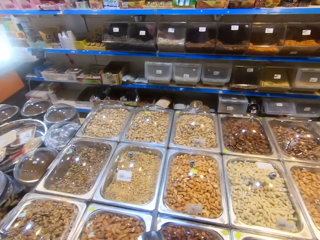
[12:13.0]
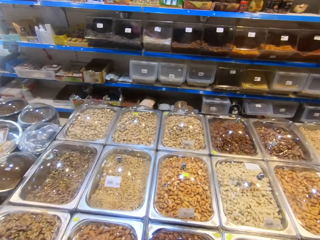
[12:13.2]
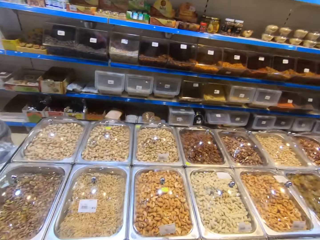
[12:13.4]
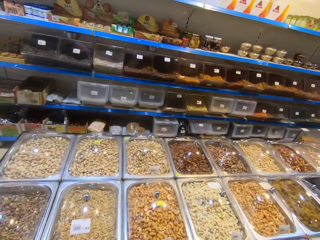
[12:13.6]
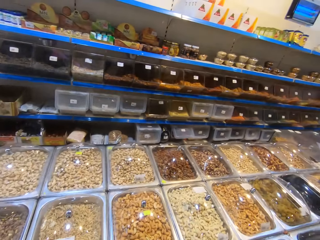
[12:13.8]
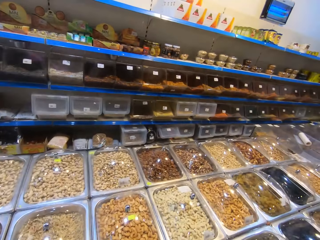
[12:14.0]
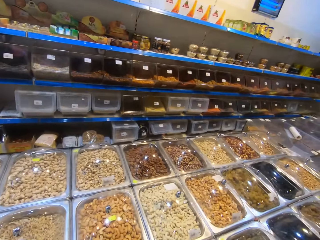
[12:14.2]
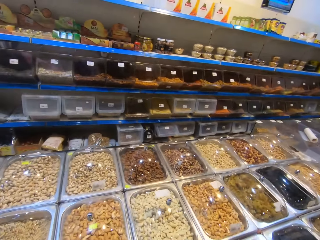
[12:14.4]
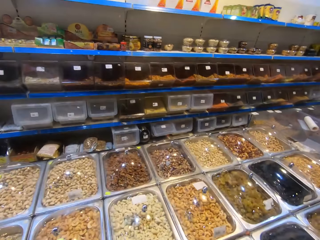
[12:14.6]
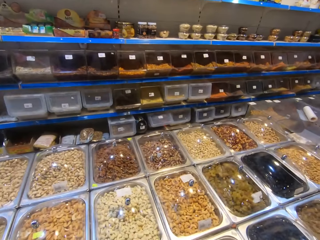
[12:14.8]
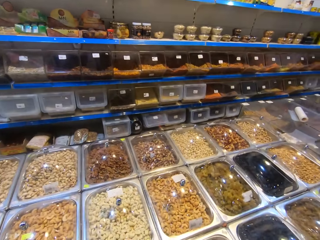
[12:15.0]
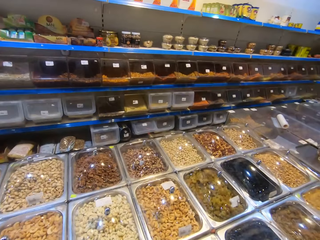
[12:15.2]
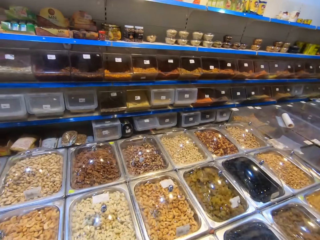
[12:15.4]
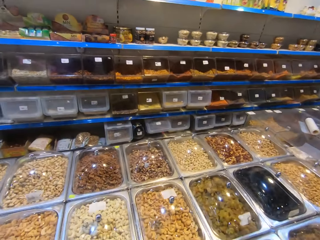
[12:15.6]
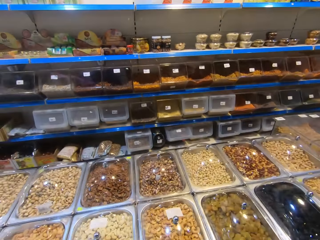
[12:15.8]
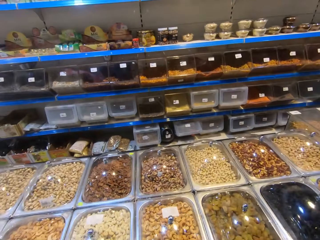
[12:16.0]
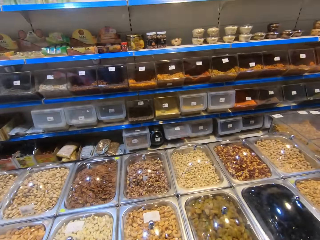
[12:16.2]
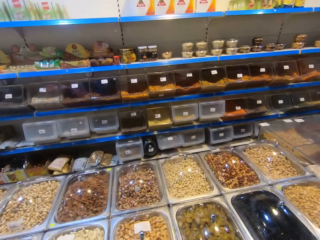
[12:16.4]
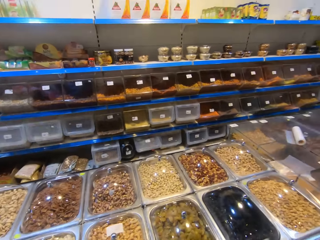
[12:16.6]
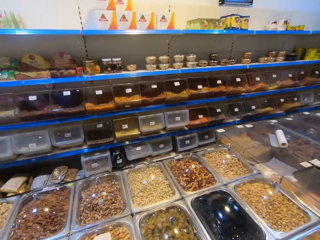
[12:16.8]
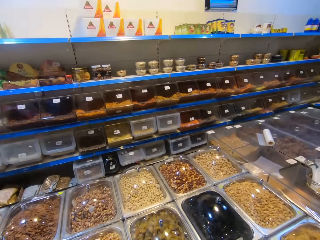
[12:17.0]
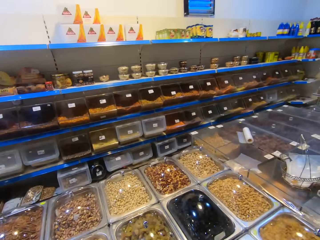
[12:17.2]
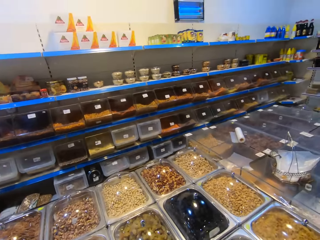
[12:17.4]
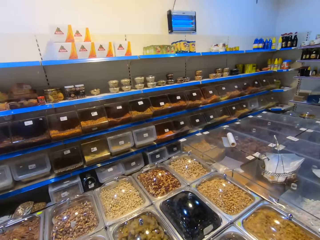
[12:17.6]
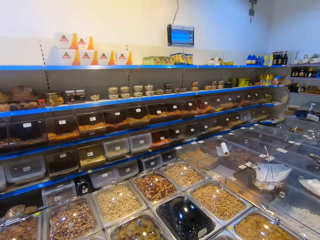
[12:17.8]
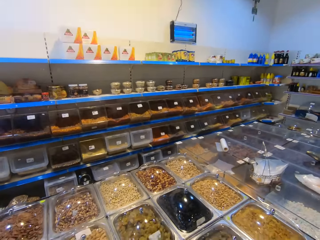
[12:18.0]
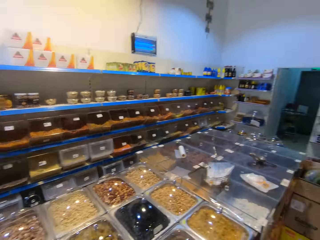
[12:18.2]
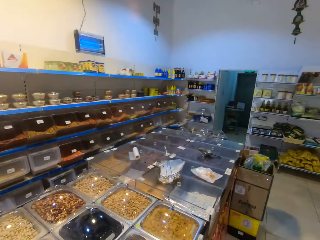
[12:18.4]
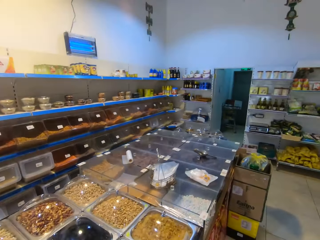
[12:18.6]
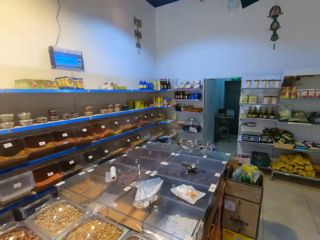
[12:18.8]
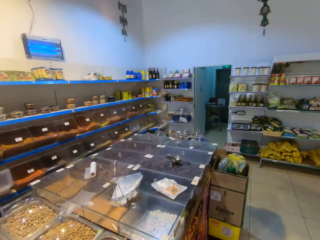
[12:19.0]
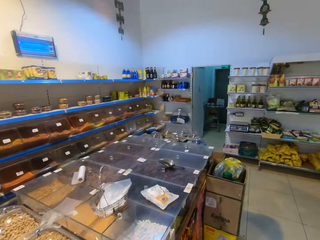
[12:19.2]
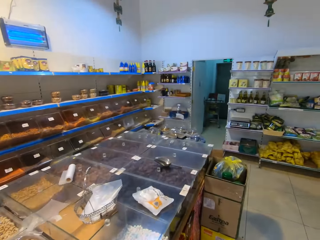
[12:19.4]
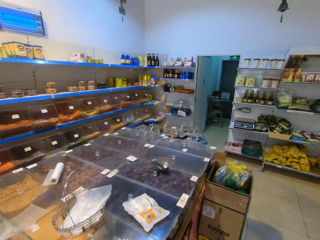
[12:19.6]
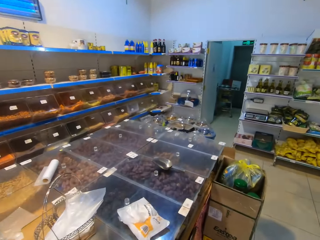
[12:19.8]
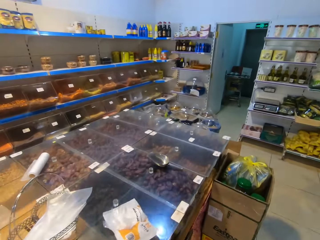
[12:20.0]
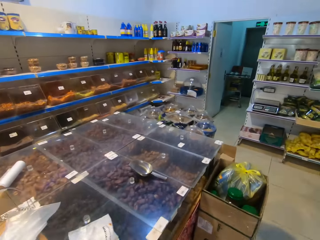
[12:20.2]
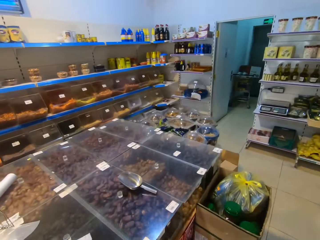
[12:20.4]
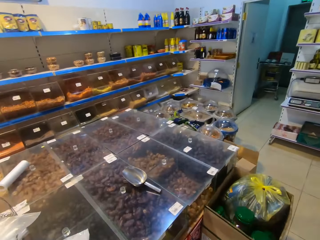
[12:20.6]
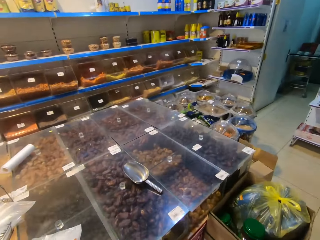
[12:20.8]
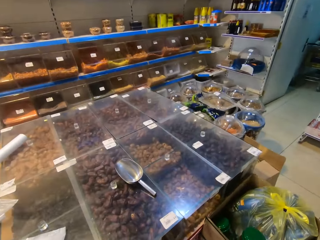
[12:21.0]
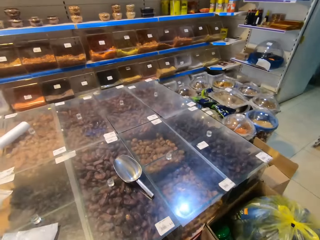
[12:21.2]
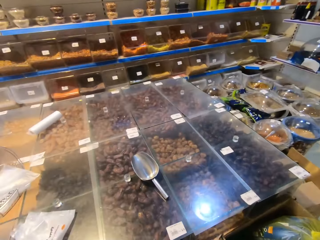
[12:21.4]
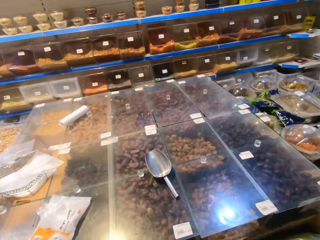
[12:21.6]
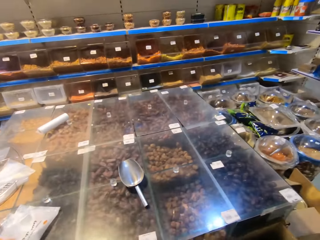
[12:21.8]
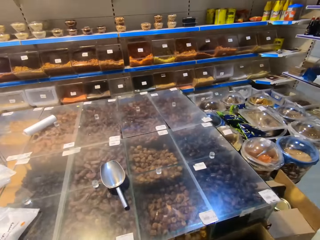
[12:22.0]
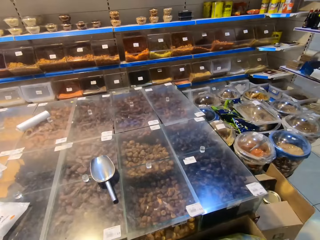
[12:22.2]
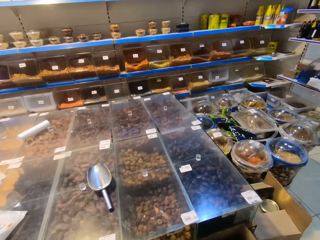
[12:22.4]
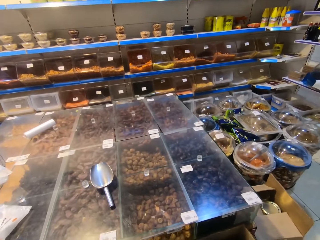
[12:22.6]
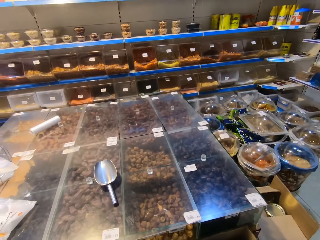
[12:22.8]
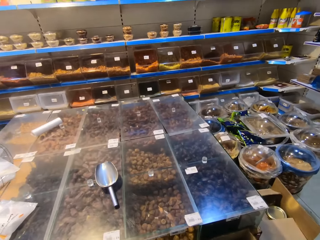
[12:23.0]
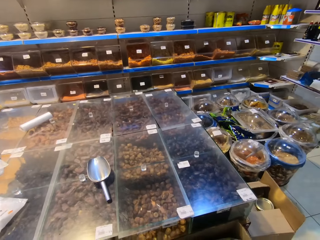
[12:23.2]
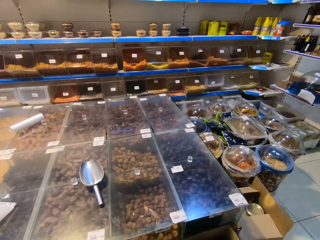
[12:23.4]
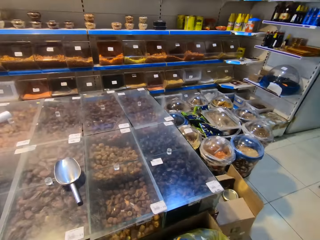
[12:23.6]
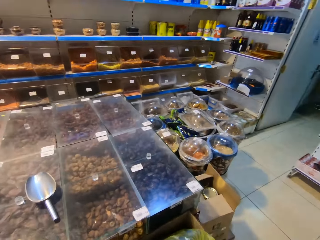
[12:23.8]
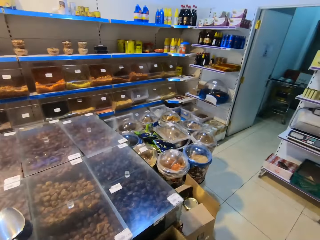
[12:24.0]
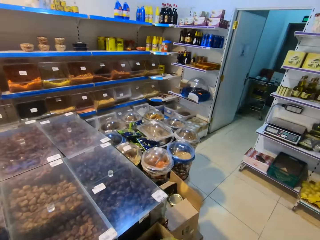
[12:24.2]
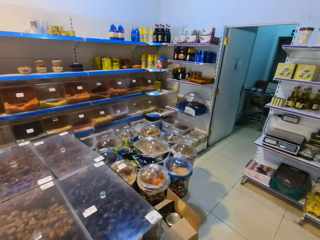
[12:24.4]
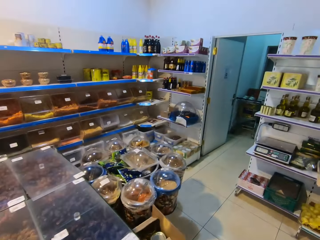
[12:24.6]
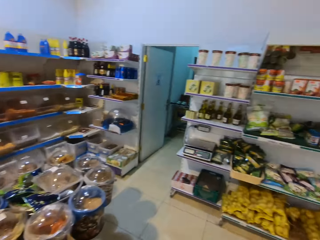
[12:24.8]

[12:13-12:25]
The camera wearer walks around the room.

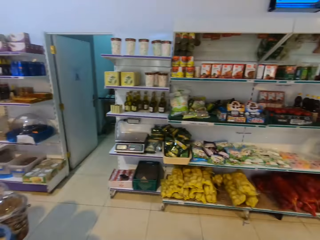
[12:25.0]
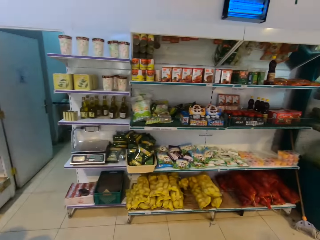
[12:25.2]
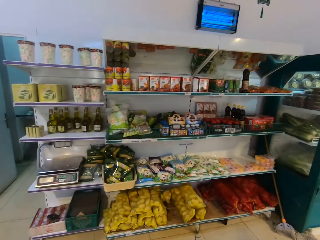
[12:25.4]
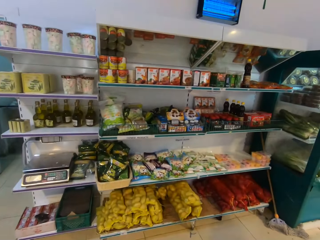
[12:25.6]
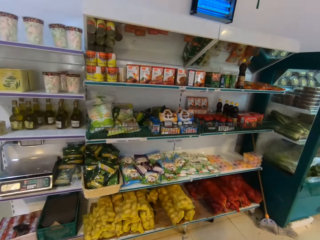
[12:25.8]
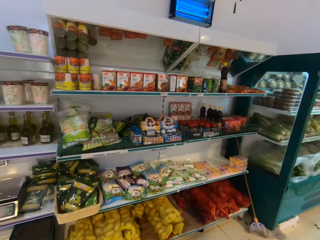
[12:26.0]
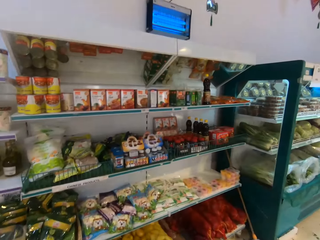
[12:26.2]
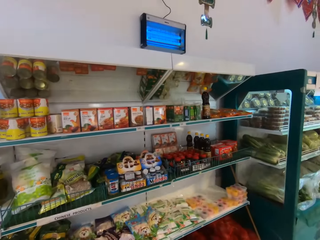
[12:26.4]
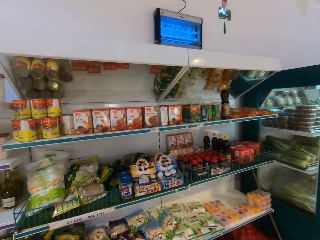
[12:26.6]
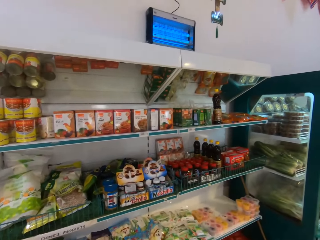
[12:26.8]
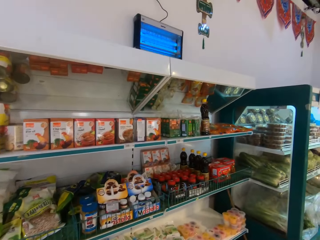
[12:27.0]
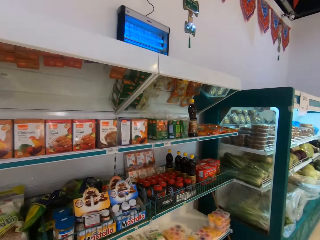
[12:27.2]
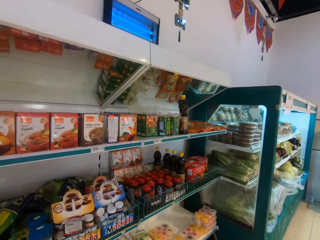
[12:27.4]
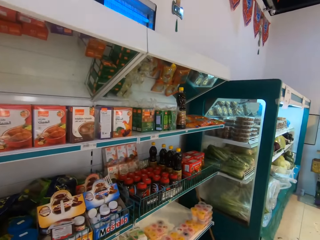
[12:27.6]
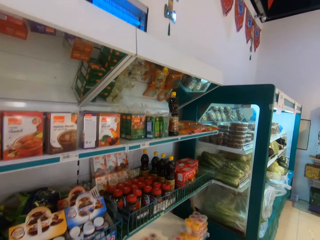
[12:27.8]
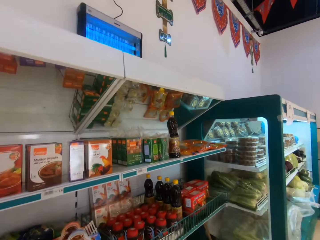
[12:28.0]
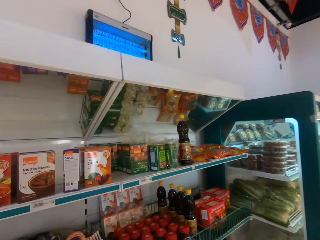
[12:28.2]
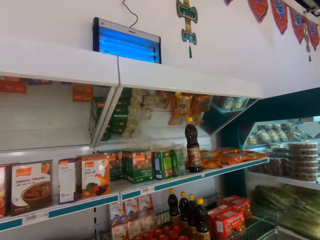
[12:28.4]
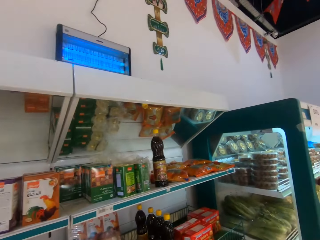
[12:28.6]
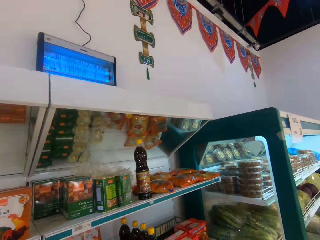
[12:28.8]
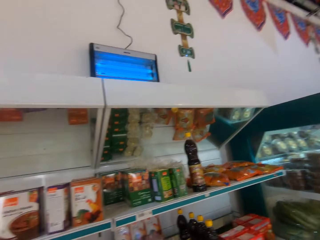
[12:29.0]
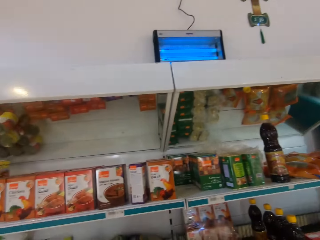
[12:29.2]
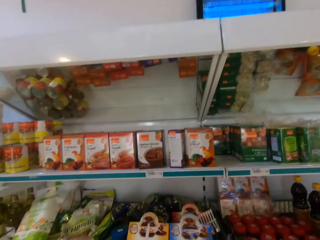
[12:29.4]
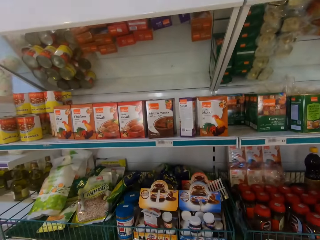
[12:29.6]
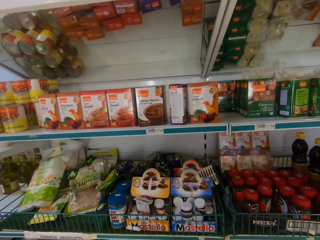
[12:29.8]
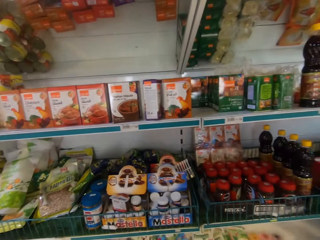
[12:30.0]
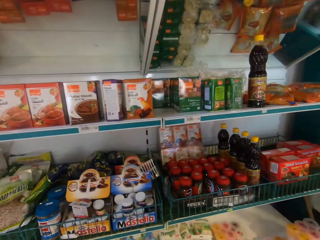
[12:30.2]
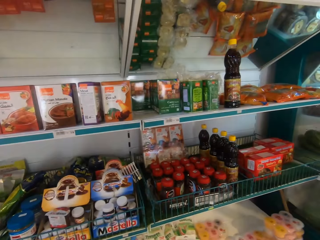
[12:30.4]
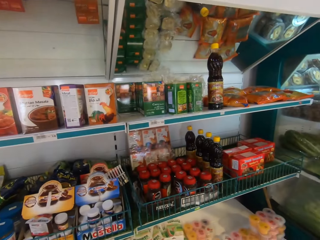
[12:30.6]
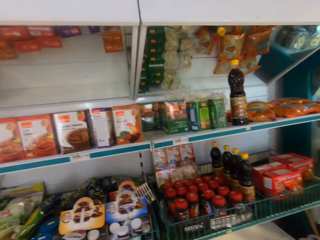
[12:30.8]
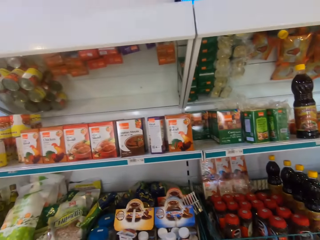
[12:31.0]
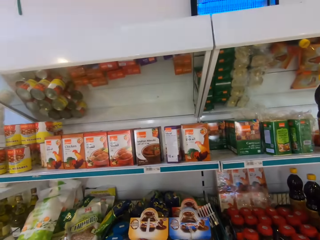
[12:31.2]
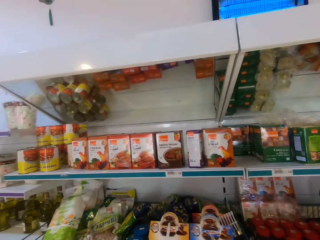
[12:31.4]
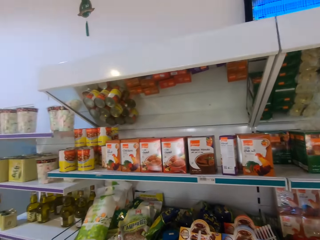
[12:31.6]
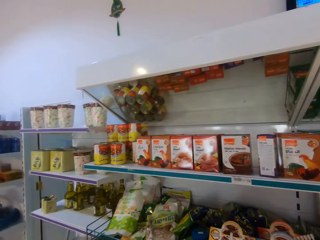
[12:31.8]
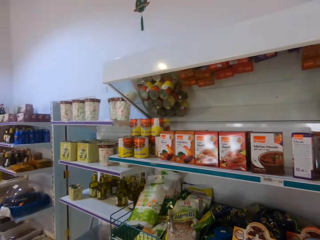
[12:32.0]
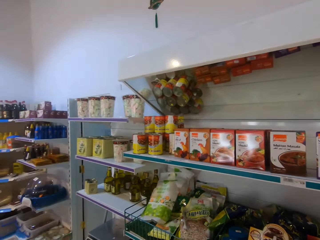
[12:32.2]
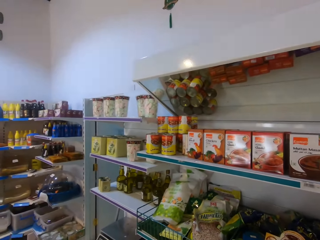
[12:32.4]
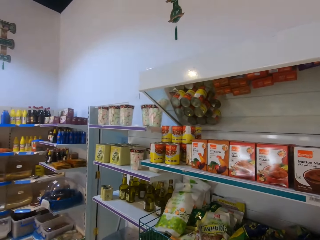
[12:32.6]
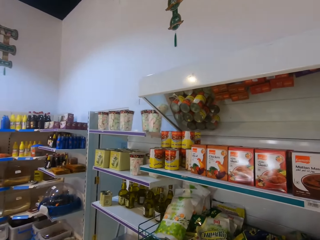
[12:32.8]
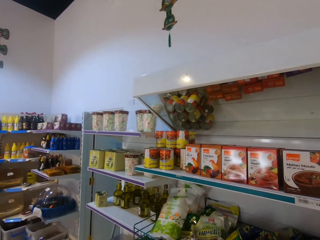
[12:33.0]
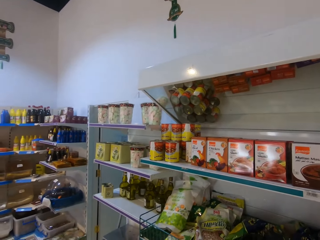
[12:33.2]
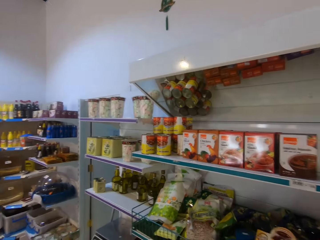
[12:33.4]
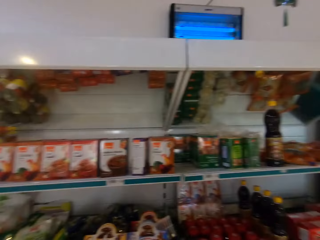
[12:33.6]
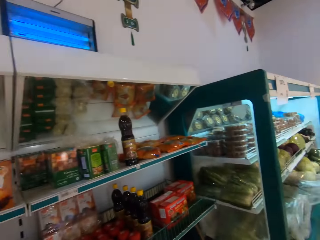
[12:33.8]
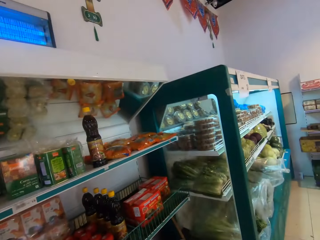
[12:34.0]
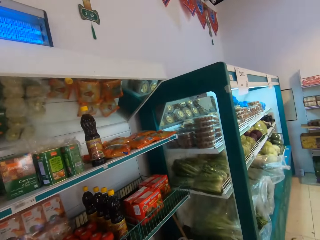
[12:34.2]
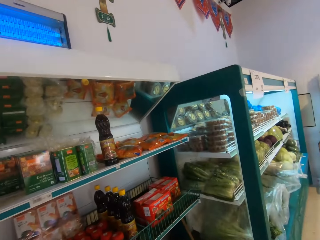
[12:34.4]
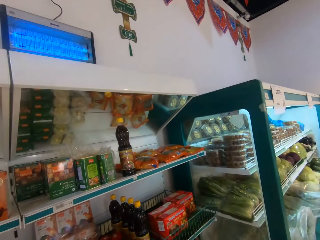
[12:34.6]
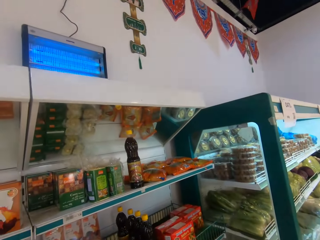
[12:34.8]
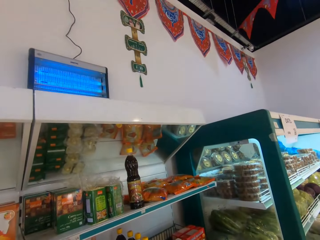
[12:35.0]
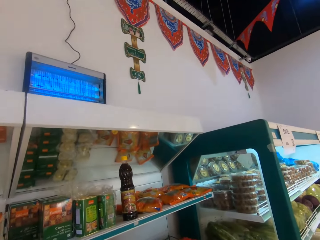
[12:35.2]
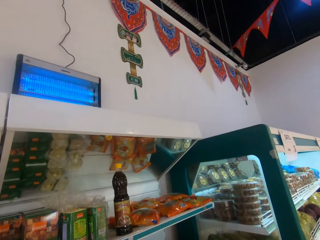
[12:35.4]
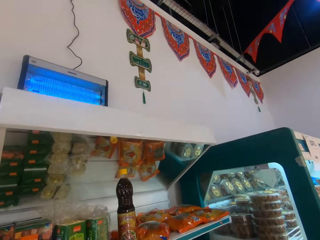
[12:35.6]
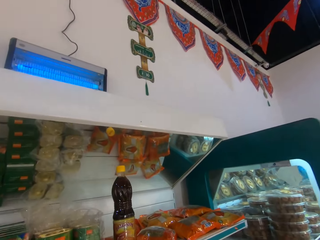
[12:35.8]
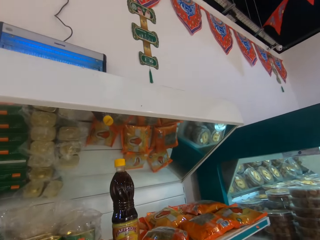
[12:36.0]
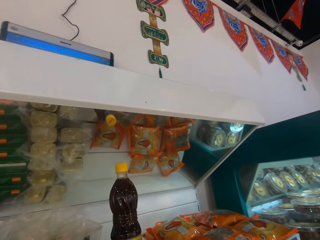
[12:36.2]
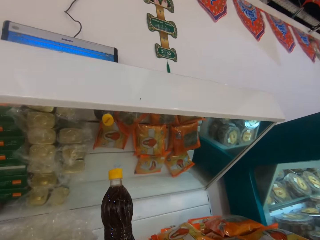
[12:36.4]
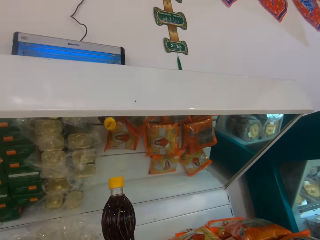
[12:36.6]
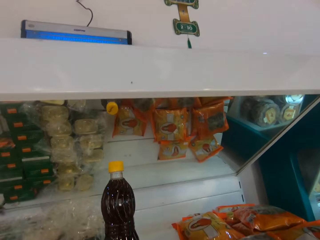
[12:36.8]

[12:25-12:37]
The camera wearer looks around the items.
